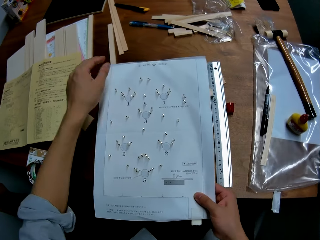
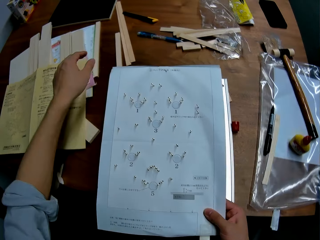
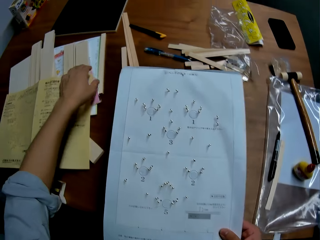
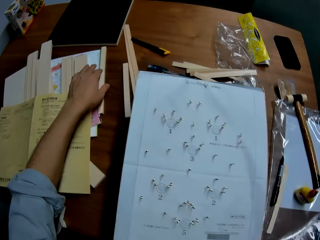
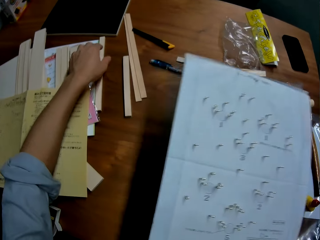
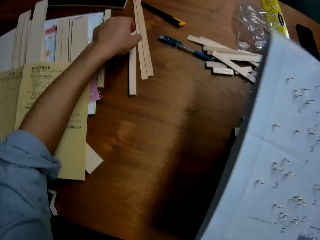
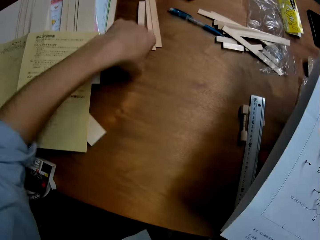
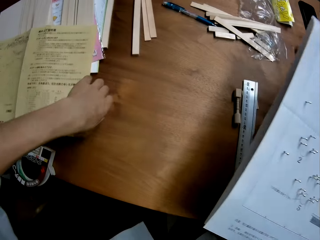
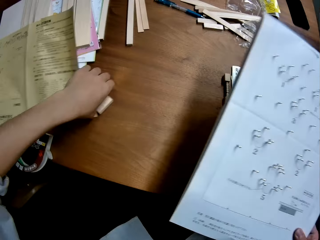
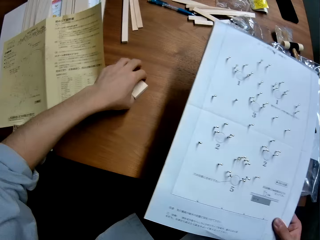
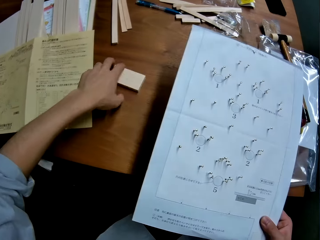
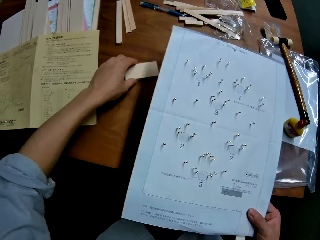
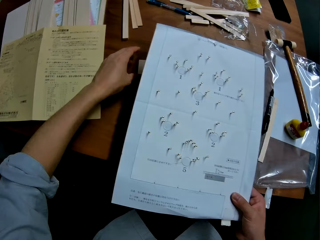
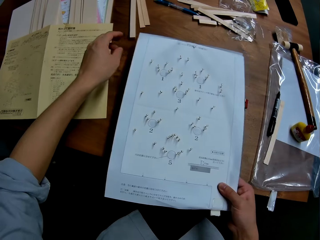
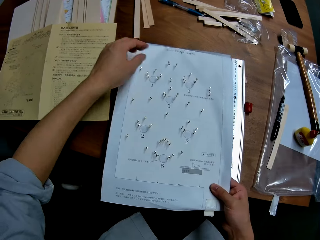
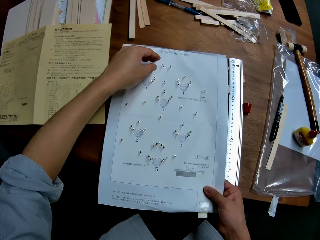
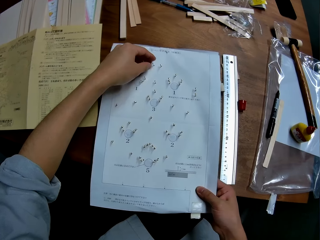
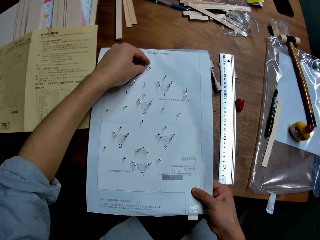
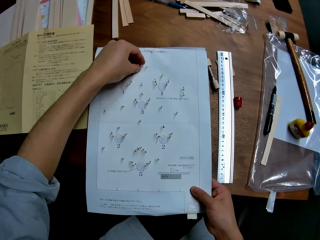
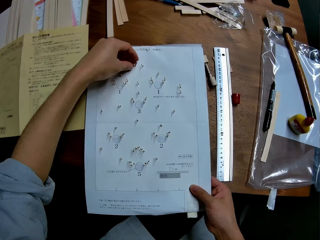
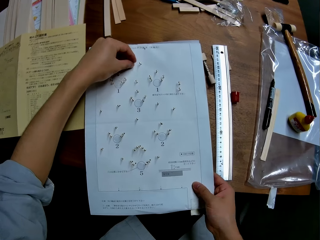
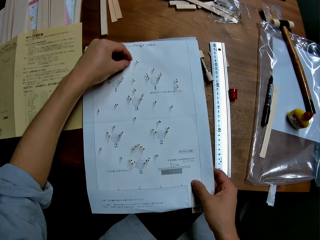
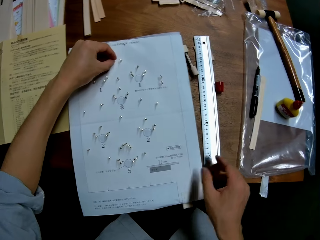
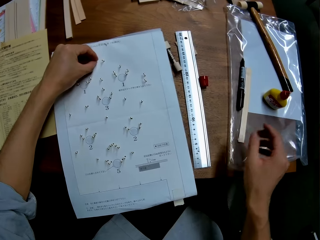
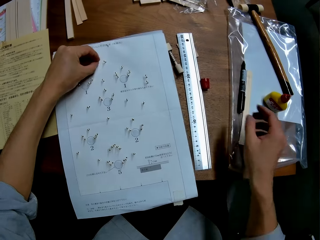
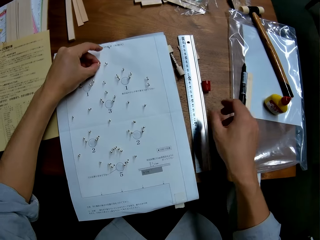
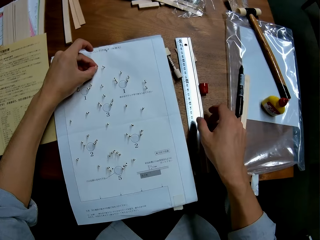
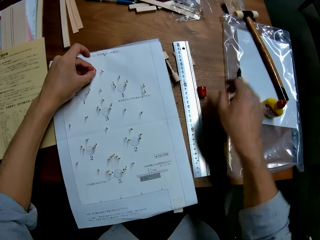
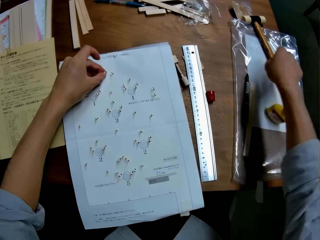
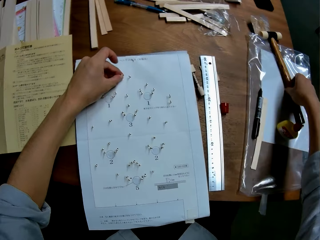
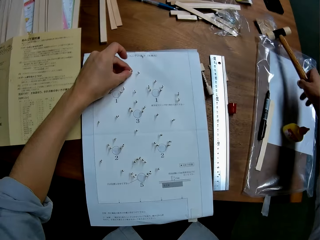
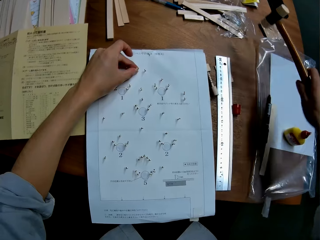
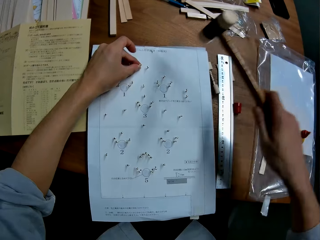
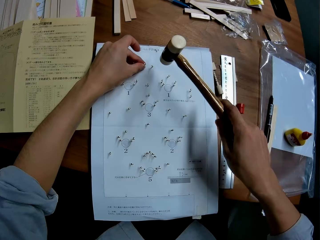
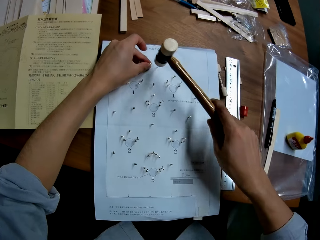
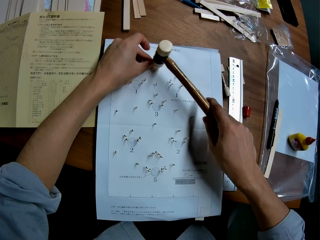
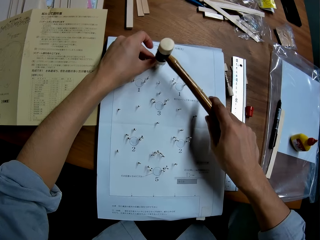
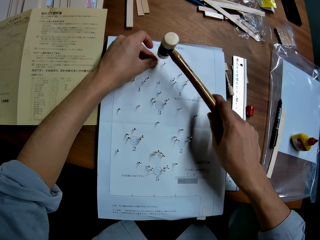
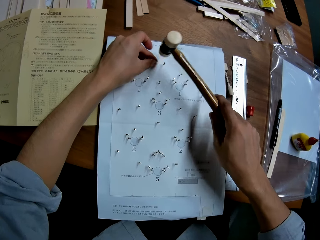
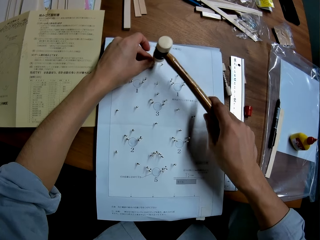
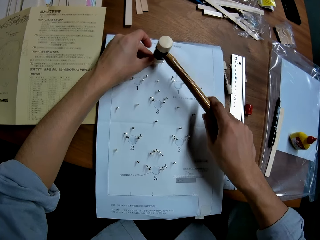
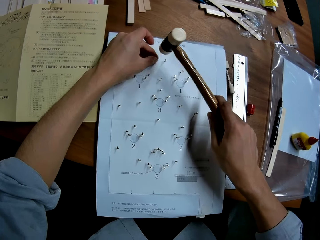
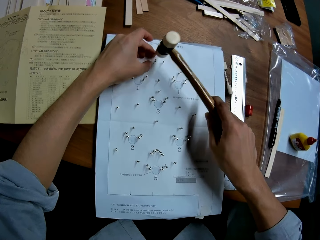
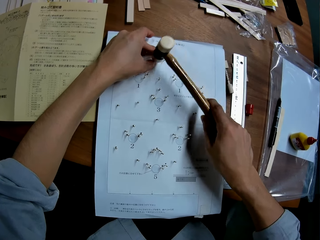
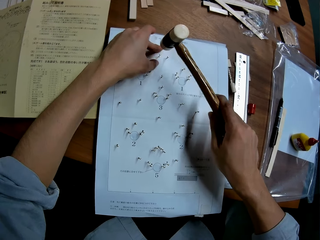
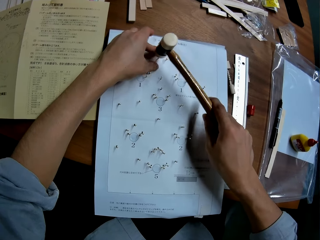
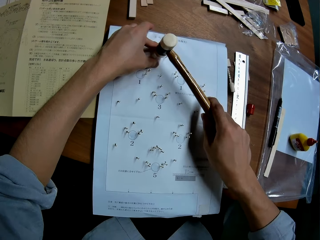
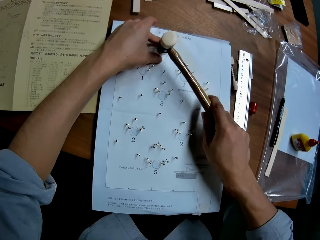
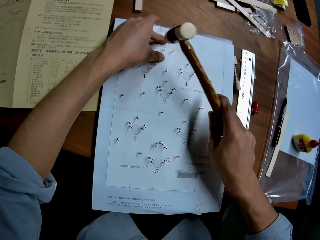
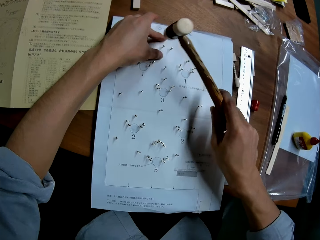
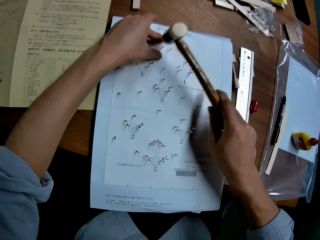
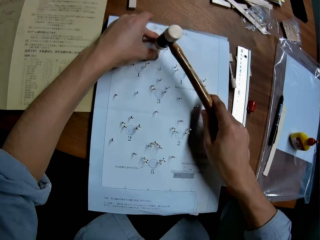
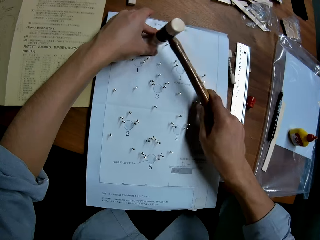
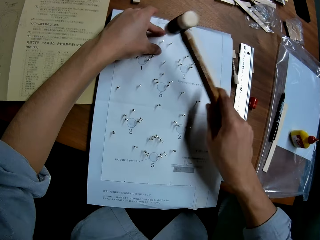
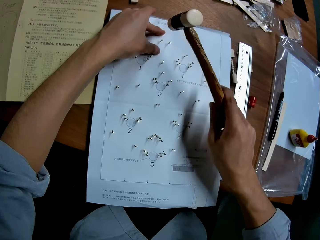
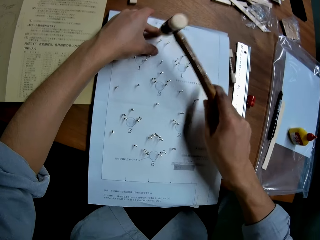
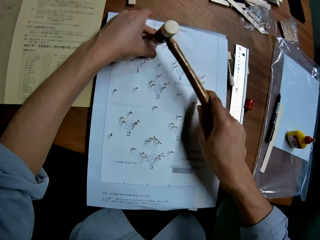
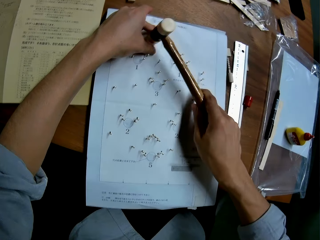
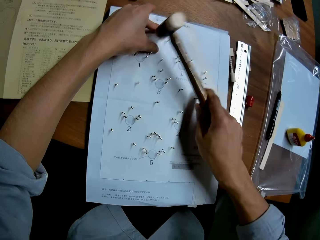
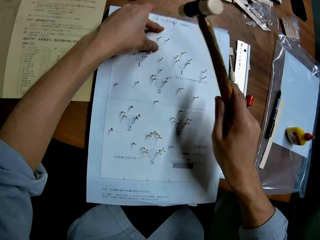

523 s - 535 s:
The camera wearer picks up the wooden mechanical model from the table with his right hand. He moves a piece of wood on the table with his left hand. He places the wooden mechanical model on the piece of wood on the table. He holds a pin on the wooden mechanical model with his left hand. He picks up the rubber mallet hammer from the table with his right hand. He hits the pin into the wooden mechanical model with the hammer in his right hand.

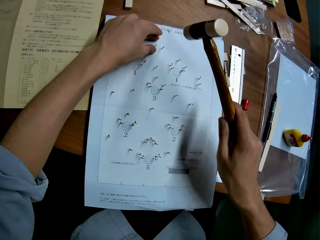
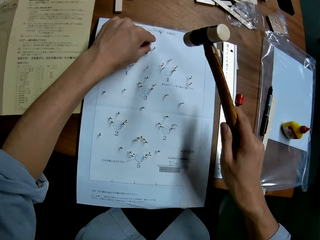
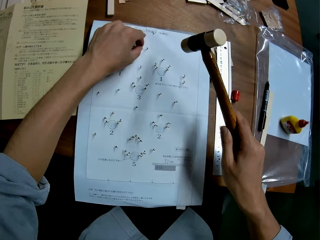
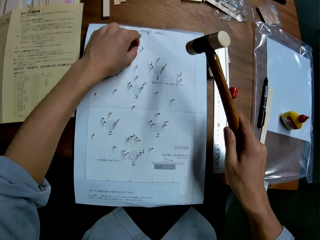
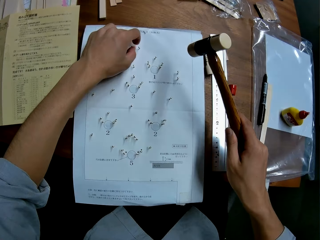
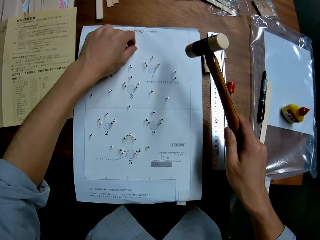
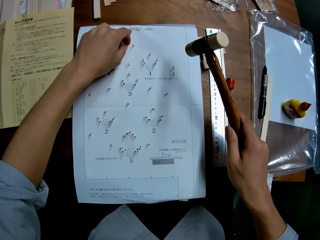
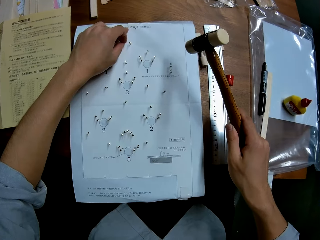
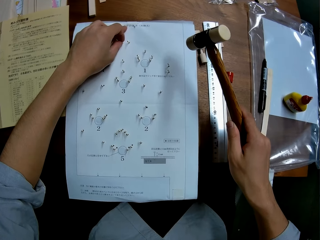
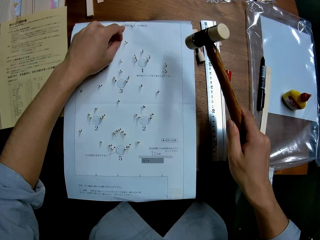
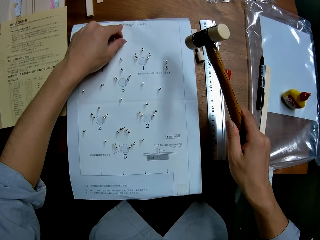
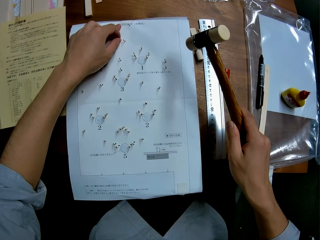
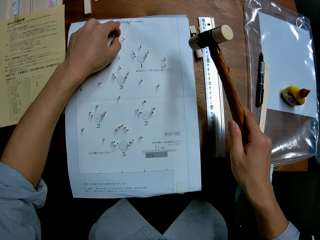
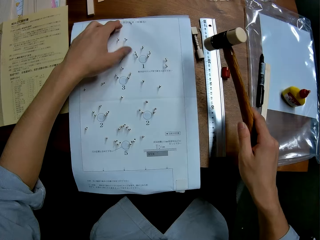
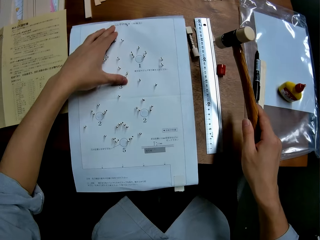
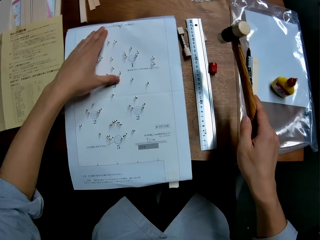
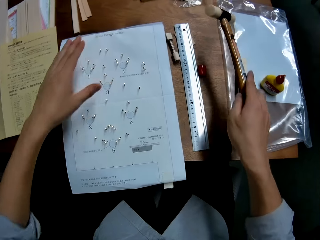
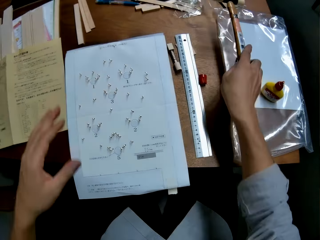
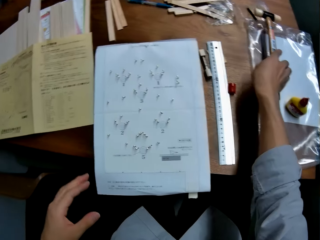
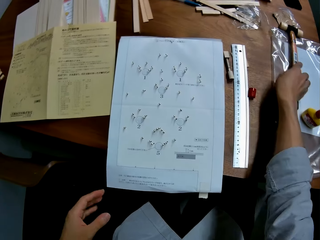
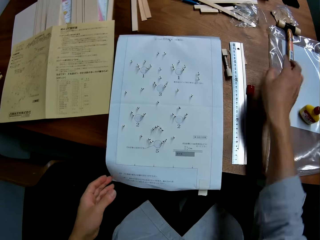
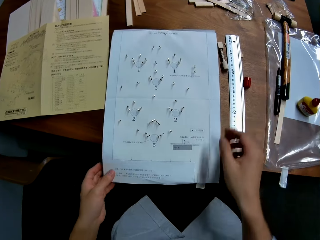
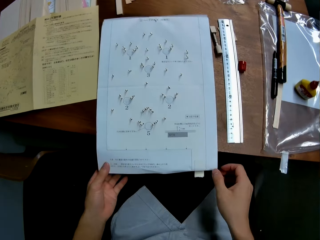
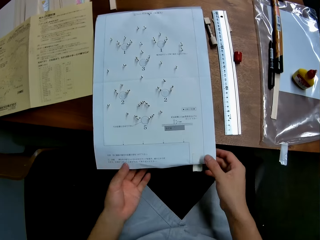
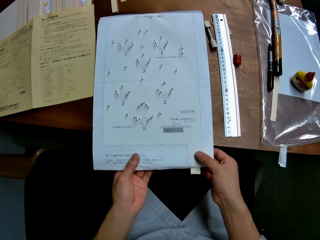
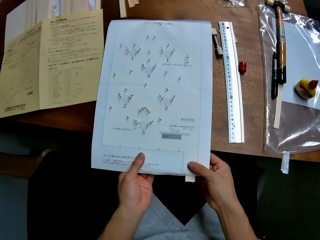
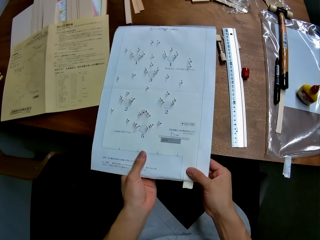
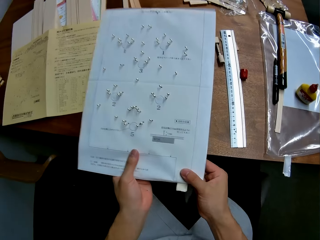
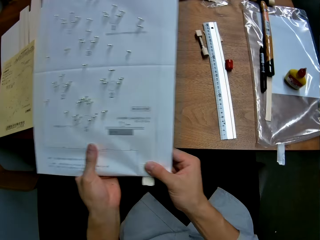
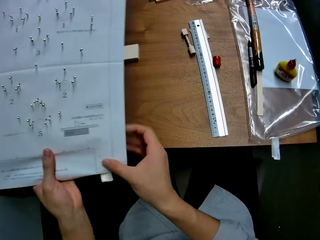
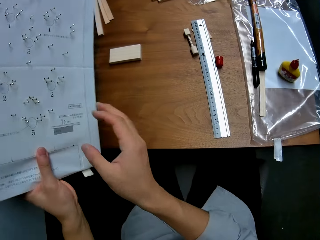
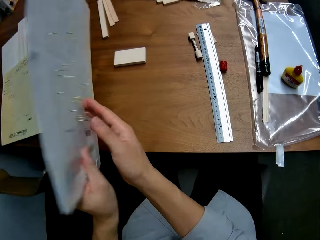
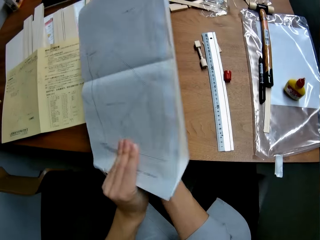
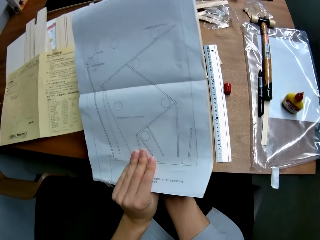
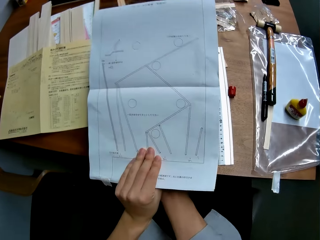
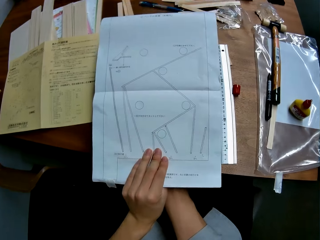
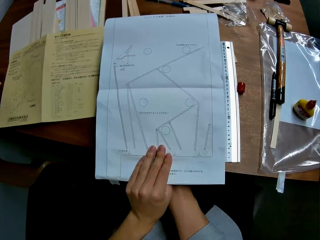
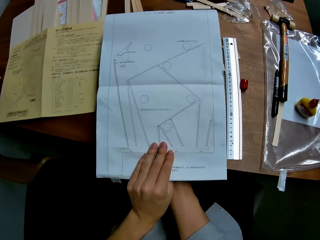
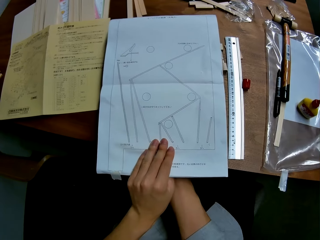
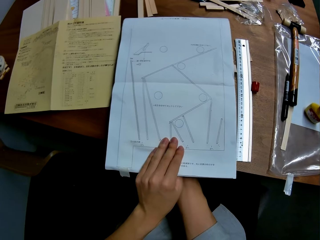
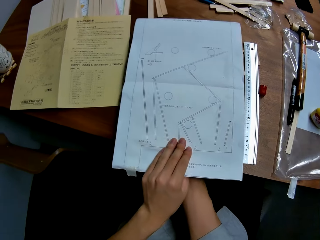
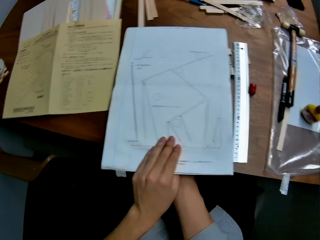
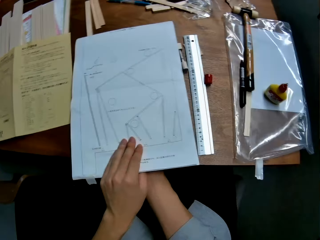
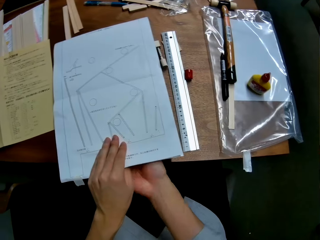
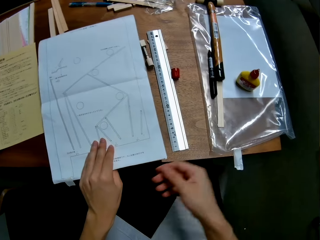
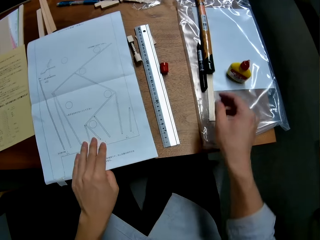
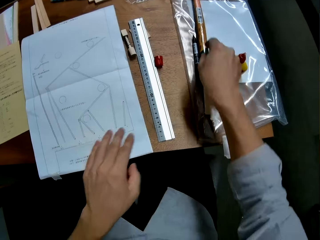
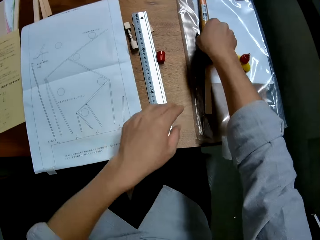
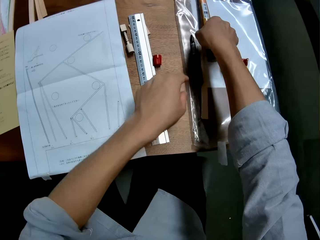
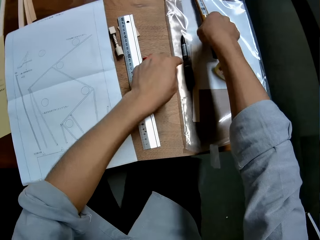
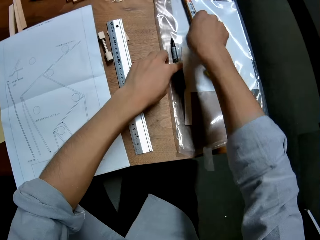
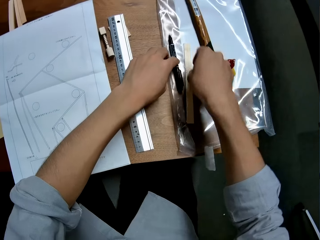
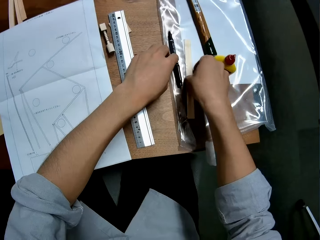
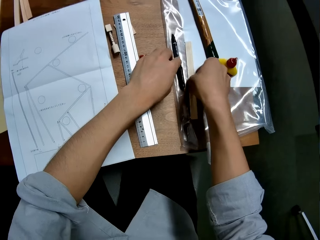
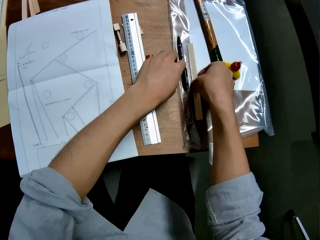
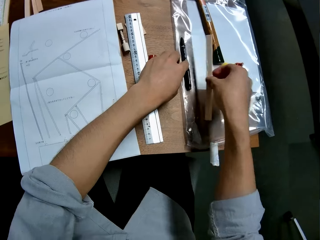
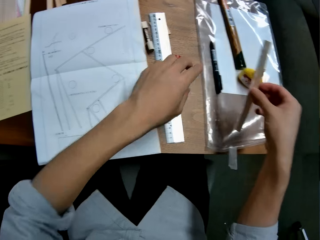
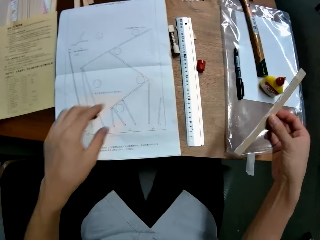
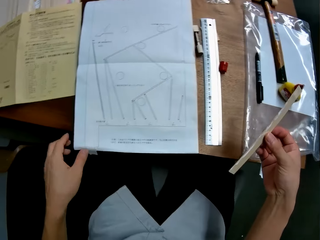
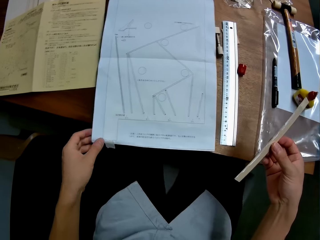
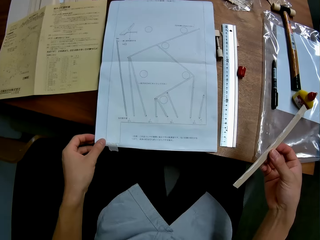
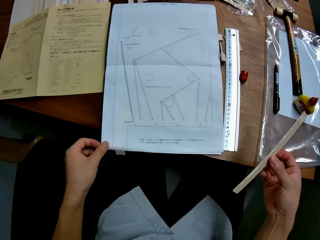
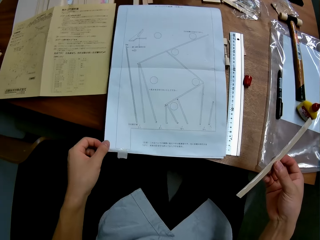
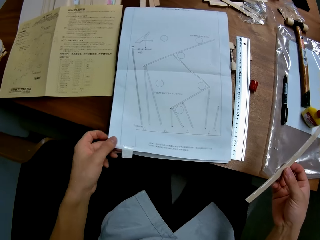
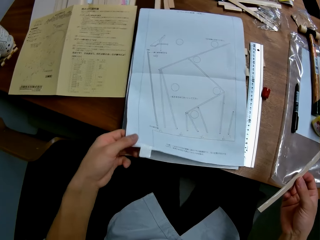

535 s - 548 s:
The camera wearer holds the pin on the wooden mechanical model with his left hand. He drops the hammer in his right hand on the table. He turns the wooden mechanical model upside down and places the wooden mechanical model on the table. He moves the hammer on the table with his right hand. He touches the hammer. He moves the marker on the table with his left hand. He picks up a piece of wood from the table with his right hand.
